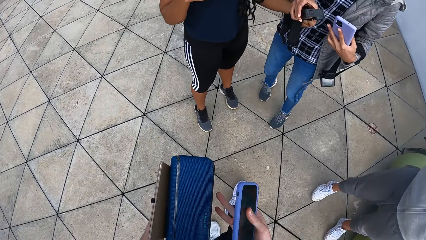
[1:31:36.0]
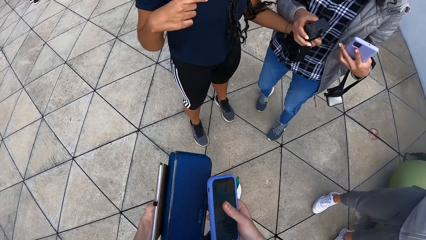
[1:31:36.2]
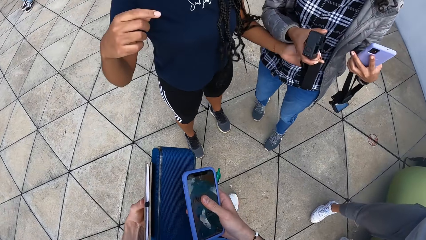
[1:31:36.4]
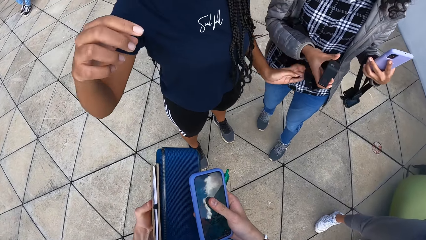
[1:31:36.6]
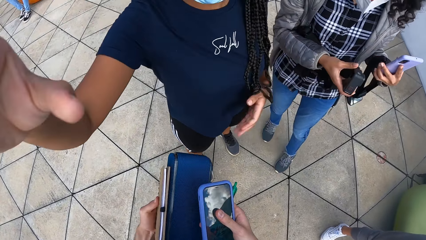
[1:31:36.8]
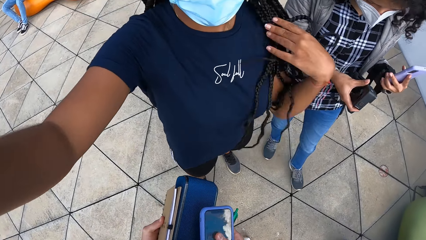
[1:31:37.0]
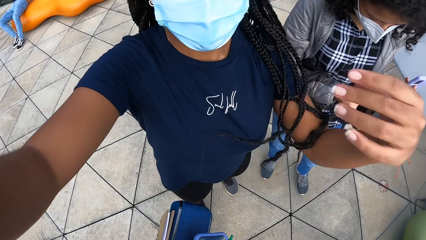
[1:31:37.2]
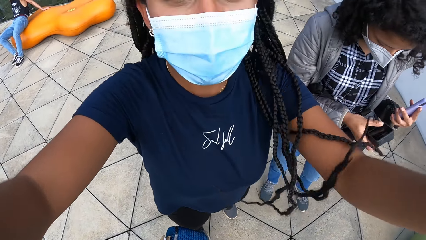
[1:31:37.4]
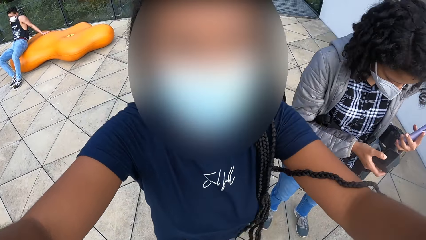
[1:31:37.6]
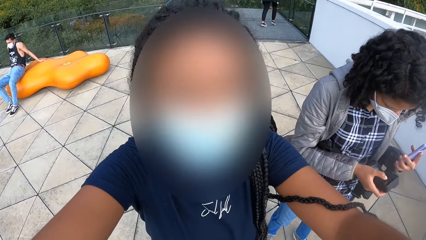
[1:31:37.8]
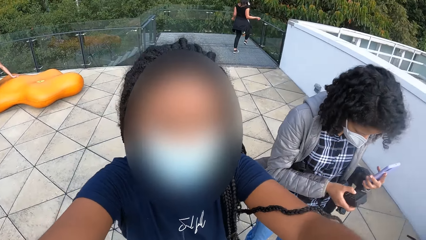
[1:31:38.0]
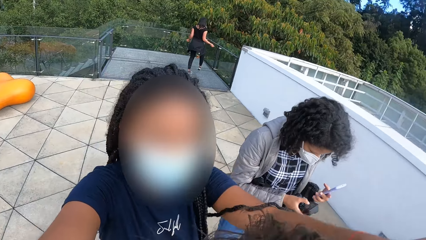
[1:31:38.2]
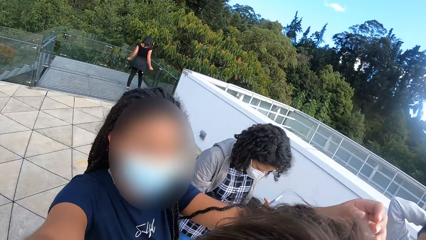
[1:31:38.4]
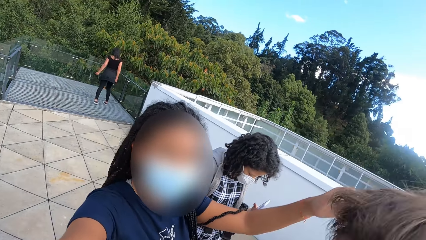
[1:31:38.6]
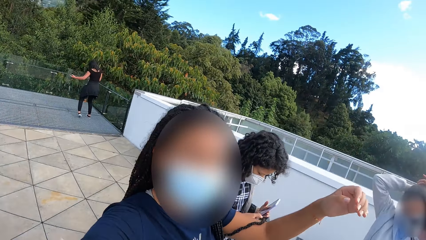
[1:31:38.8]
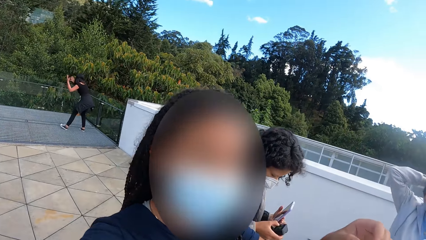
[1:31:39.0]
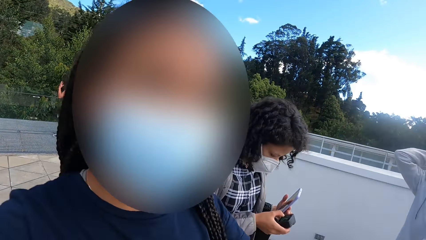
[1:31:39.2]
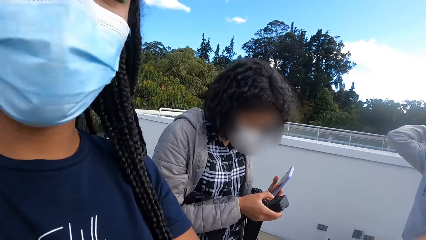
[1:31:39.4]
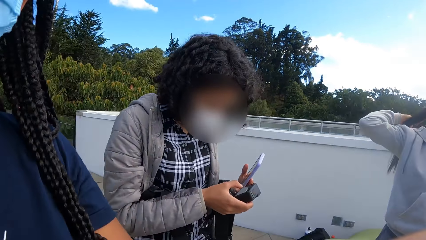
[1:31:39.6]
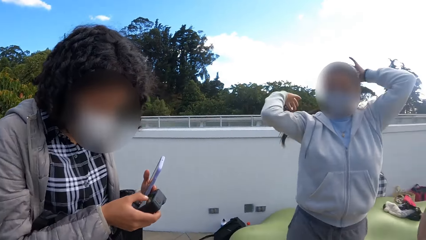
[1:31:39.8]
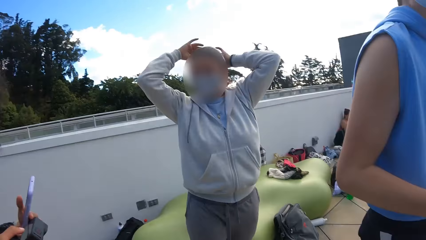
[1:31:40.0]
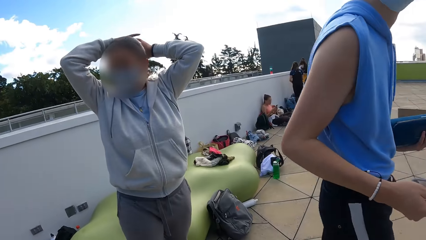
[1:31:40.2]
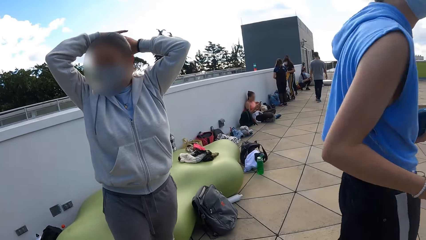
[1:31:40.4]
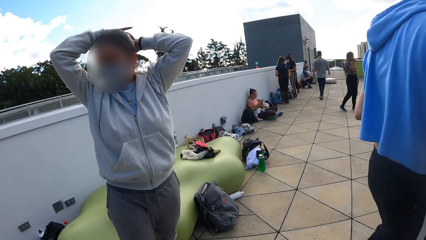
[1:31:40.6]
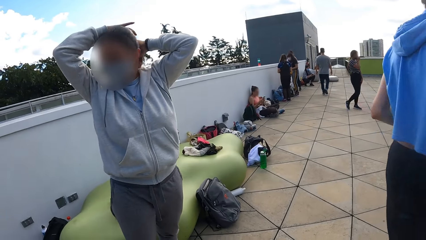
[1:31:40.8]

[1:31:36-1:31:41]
A woman aligns the camera of the camera wearer. The woman touches the camera wearer's face with both hands. The camera wearer stares around.
